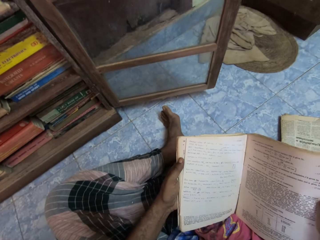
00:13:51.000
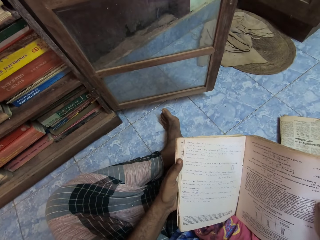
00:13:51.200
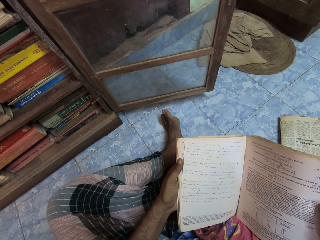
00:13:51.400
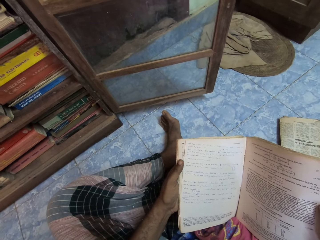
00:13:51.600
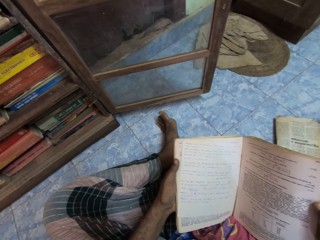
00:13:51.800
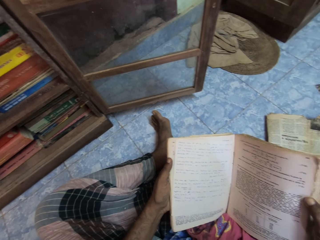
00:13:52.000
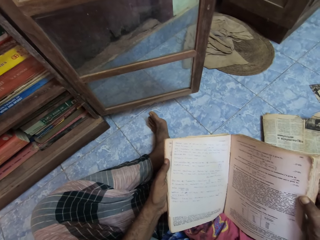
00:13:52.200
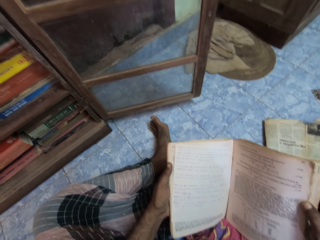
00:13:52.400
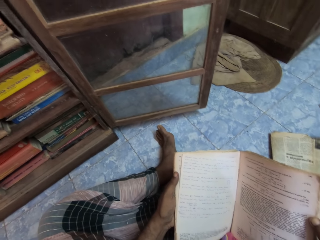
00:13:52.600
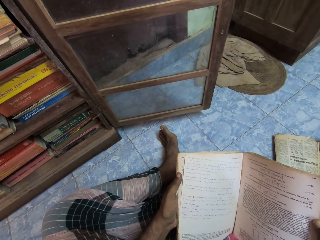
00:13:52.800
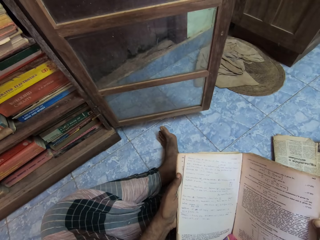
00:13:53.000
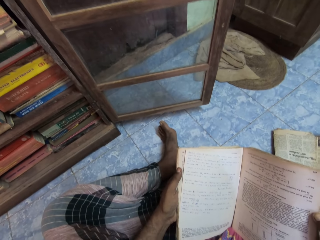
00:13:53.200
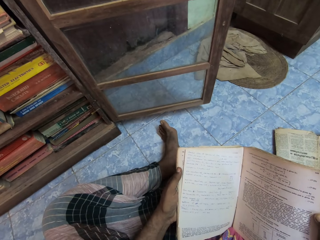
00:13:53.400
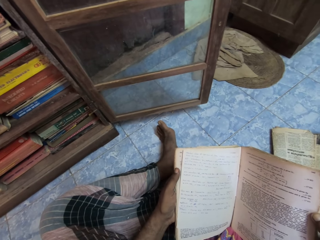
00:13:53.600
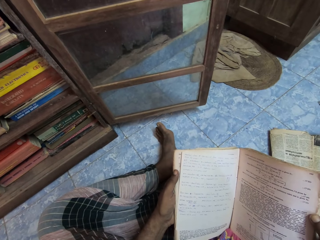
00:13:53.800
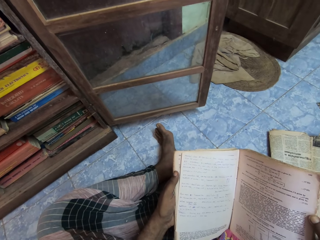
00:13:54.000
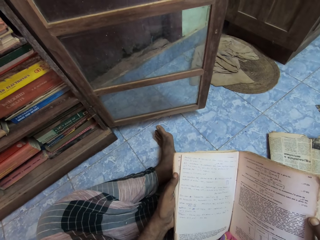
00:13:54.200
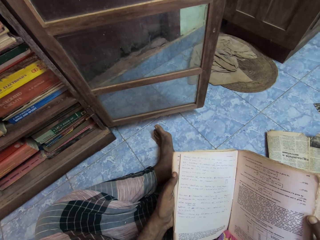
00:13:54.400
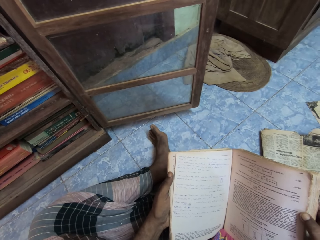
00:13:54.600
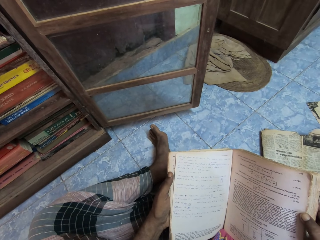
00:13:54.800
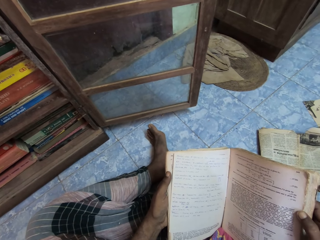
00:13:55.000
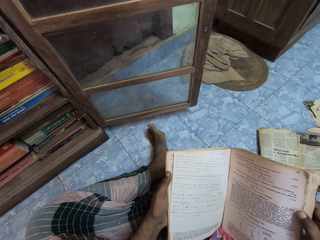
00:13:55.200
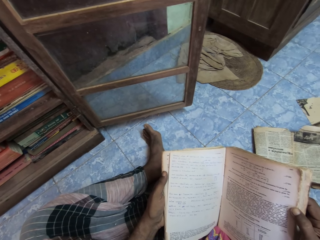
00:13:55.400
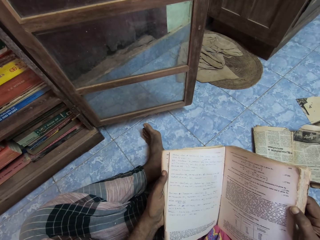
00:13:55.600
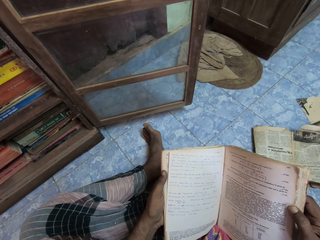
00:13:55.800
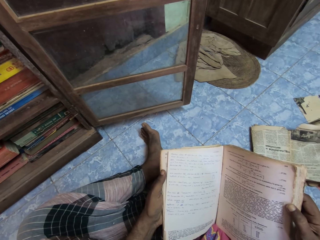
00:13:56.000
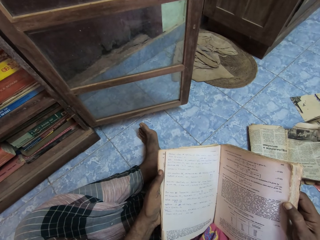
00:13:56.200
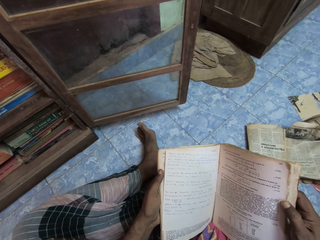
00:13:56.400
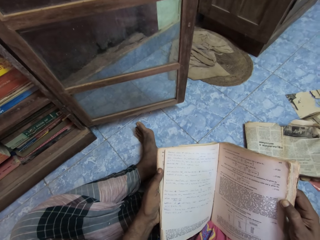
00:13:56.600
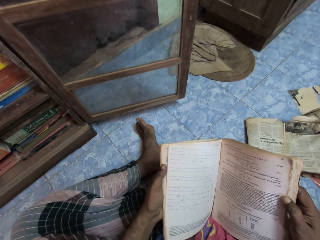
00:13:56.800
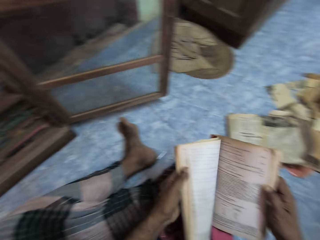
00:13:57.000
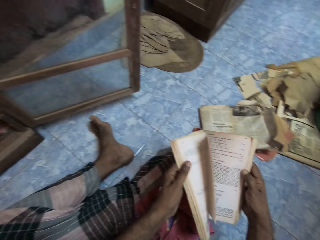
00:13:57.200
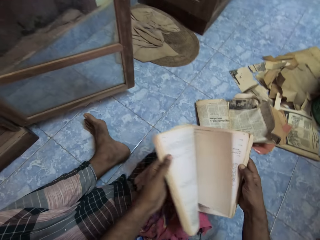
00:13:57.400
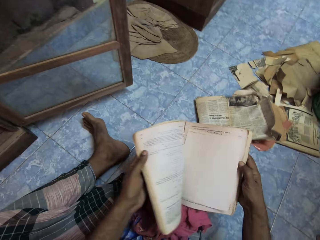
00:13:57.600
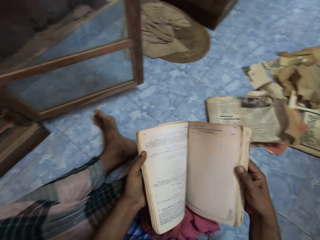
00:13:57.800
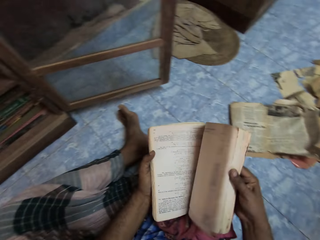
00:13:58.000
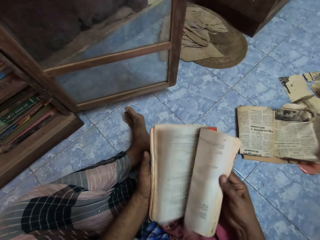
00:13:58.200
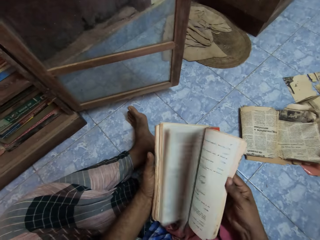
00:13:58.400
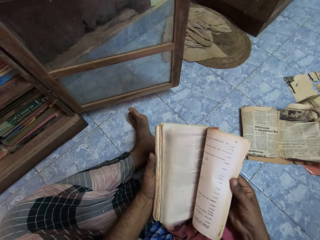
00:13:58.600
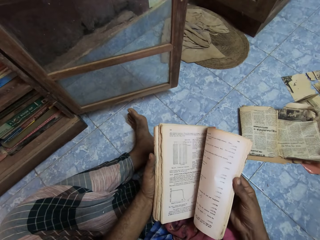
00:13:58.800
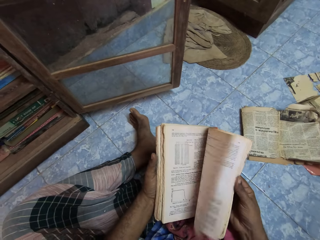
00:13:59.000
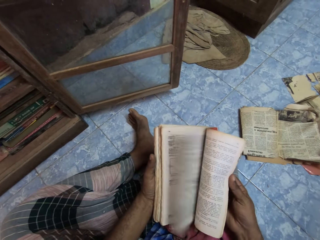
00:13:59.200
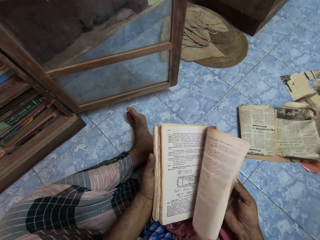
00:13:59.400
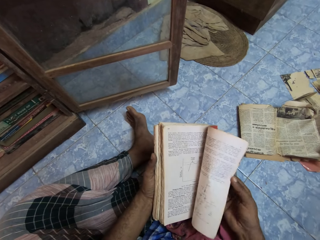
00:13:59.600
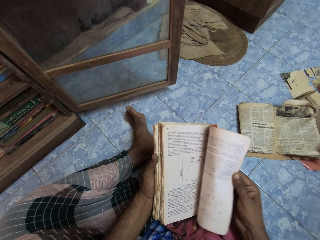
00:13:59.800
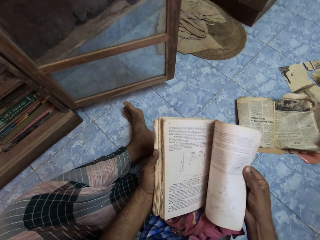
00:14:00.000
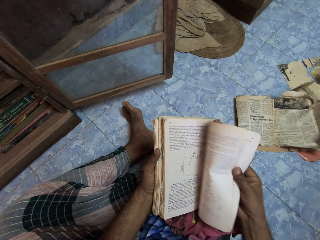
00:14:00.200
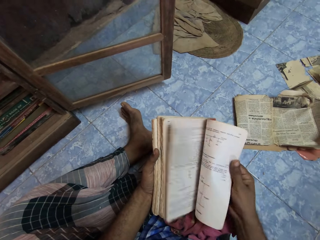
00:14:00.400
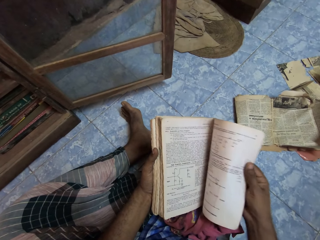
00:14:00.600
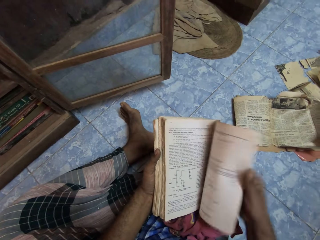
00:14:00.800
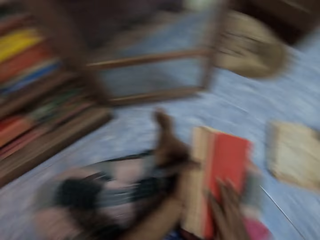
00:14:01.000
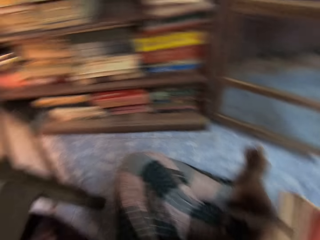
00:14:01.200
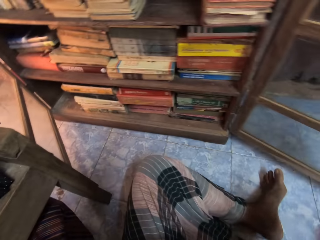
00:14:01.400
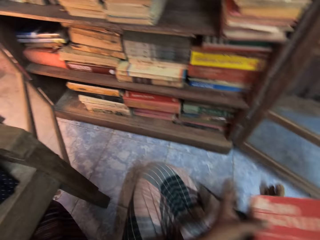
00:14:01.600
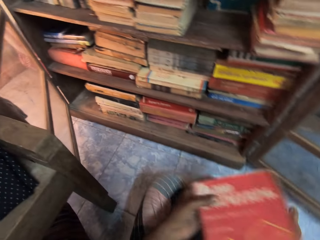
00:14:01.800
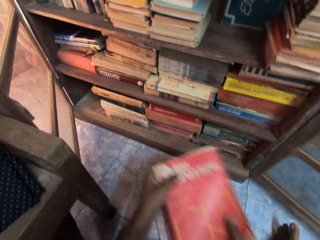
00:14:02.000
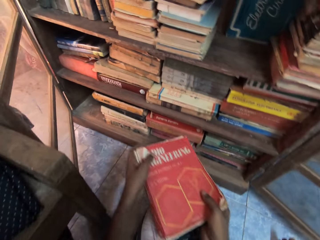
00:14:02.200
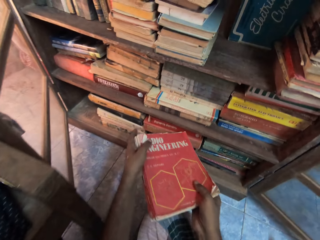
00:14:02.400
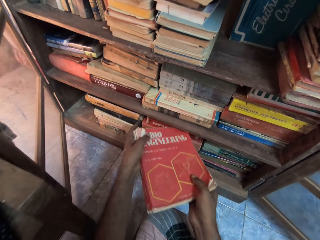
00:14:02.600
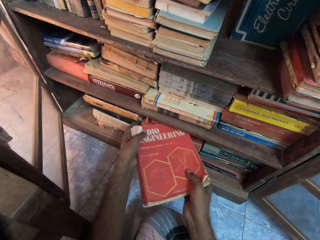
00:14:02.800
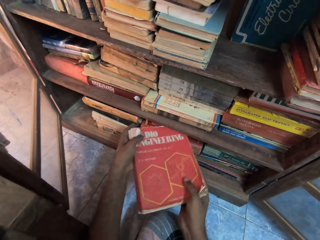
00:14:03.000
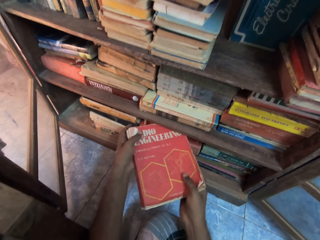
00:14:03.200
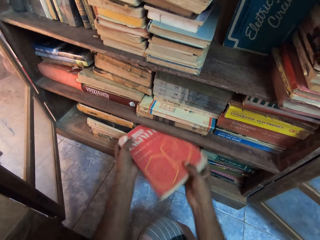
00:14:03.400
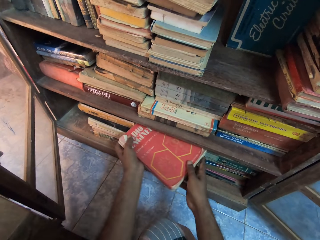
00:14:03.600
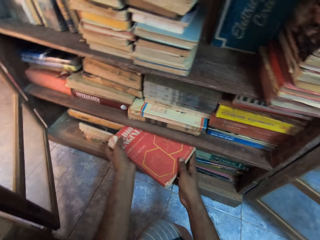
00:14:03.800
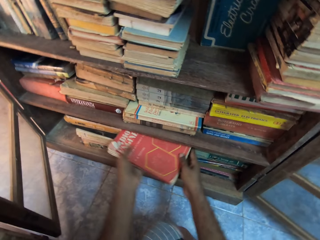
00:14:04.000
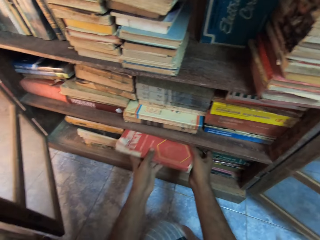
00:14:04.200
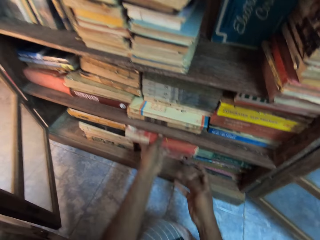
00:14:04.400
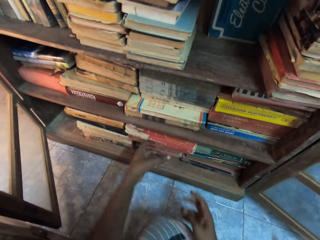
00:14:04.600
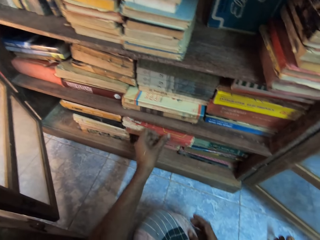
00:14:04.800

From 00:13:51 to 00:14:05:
The camera wearer flips a page of the book in her right hand with her left hand. She opens the book. She flips some pages of the book in her right hand with her left hand. She closes the book in her left hand with her right hand. She holds the book. She places the book on the book on the shelf with both hands.

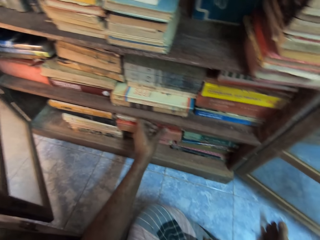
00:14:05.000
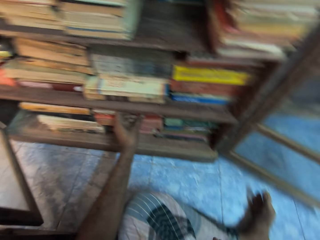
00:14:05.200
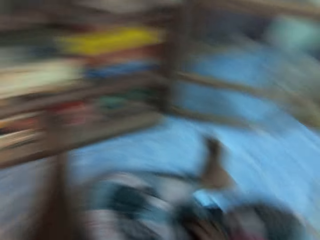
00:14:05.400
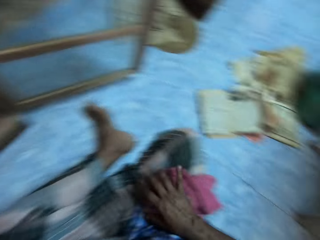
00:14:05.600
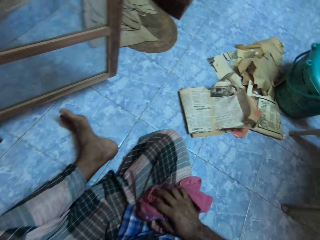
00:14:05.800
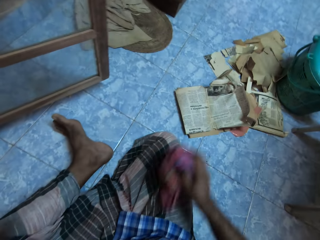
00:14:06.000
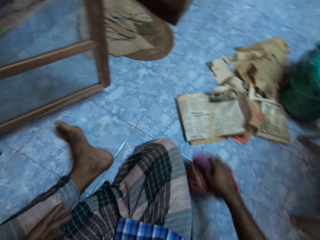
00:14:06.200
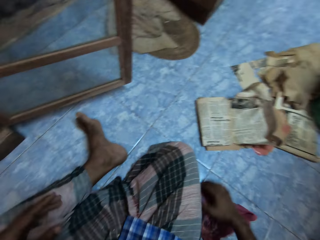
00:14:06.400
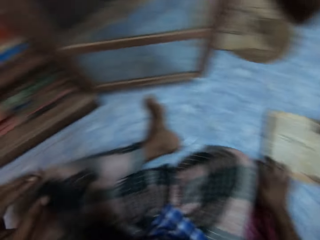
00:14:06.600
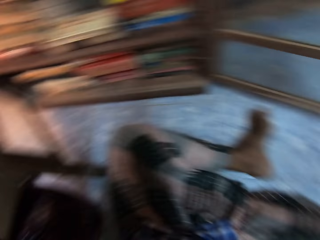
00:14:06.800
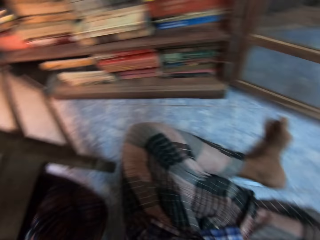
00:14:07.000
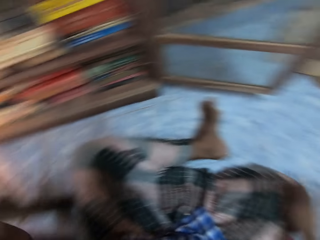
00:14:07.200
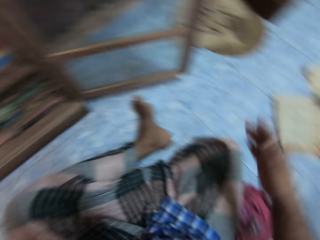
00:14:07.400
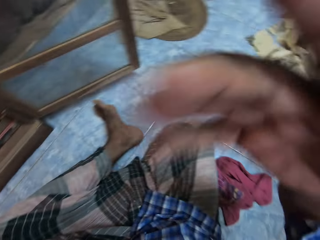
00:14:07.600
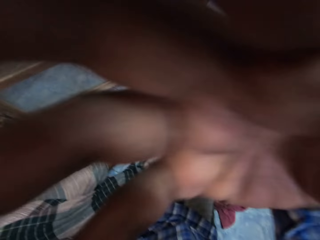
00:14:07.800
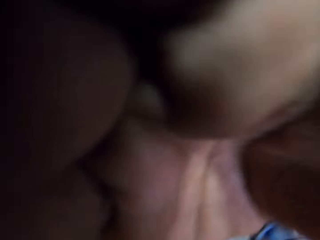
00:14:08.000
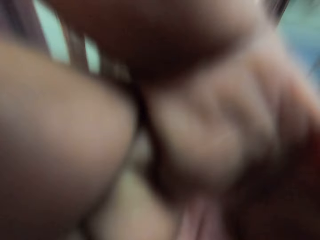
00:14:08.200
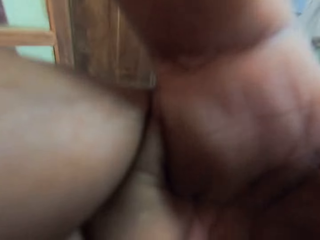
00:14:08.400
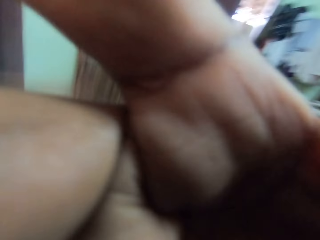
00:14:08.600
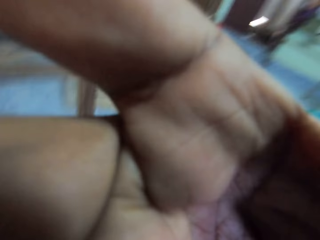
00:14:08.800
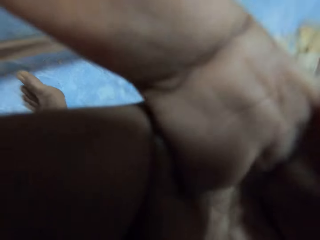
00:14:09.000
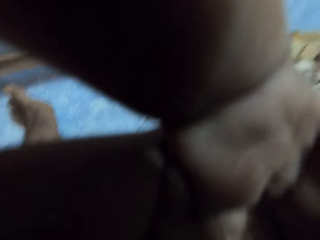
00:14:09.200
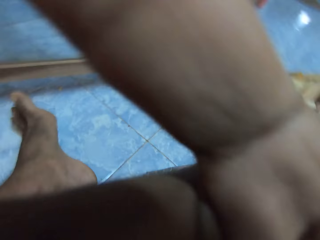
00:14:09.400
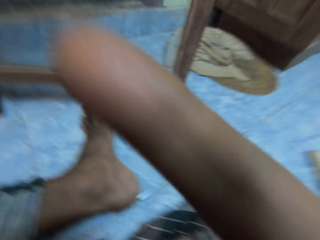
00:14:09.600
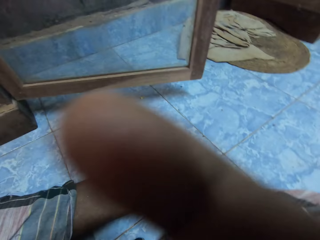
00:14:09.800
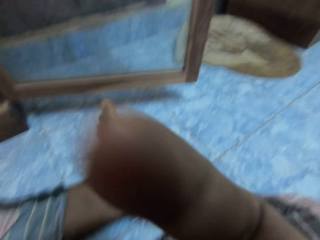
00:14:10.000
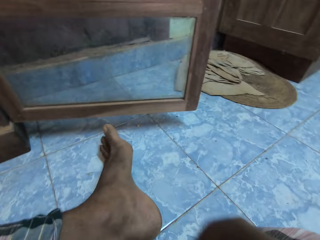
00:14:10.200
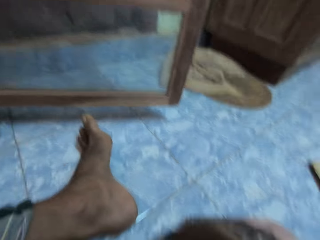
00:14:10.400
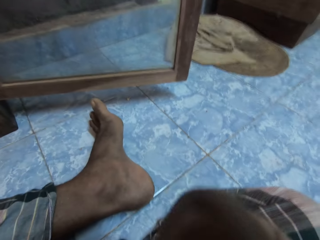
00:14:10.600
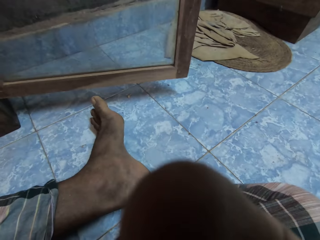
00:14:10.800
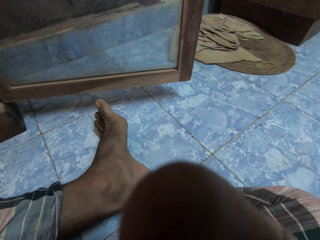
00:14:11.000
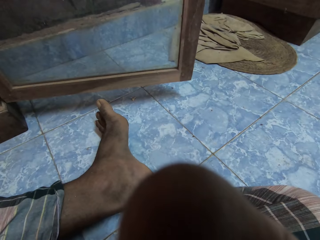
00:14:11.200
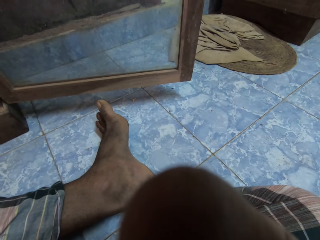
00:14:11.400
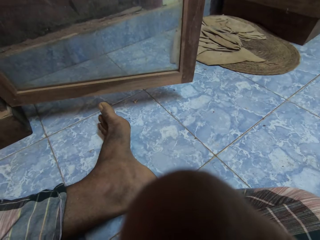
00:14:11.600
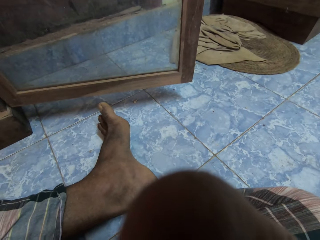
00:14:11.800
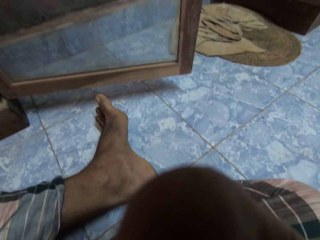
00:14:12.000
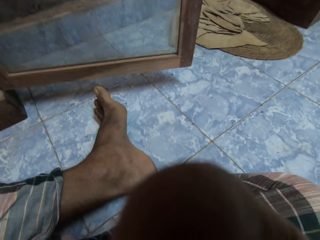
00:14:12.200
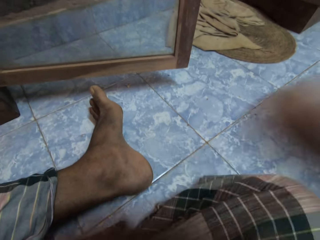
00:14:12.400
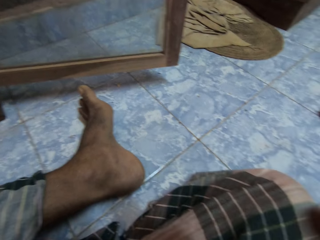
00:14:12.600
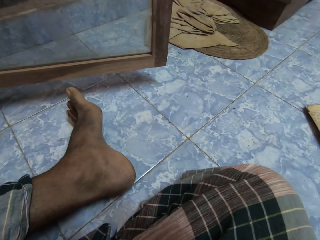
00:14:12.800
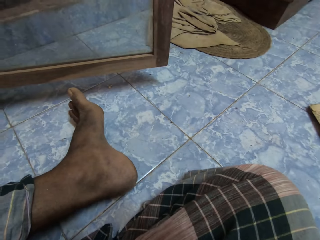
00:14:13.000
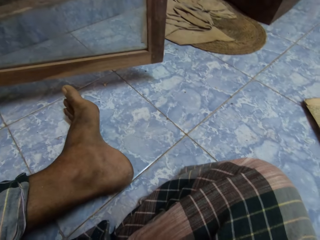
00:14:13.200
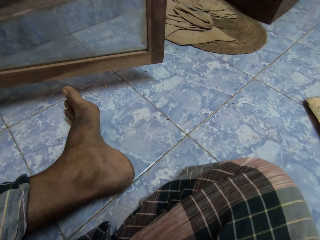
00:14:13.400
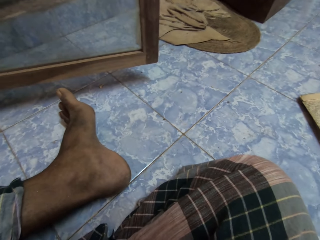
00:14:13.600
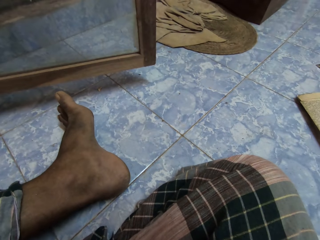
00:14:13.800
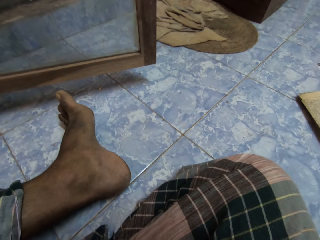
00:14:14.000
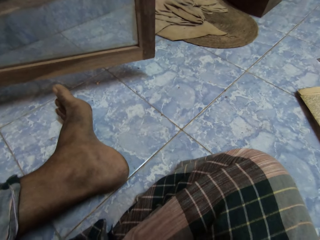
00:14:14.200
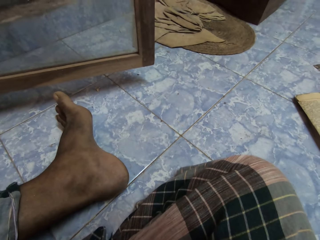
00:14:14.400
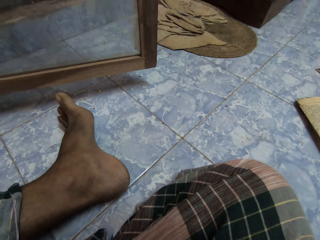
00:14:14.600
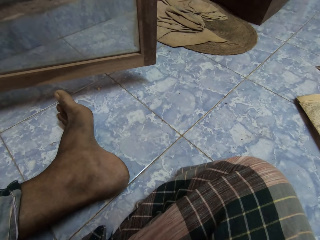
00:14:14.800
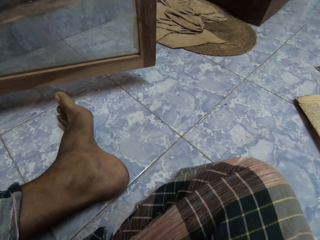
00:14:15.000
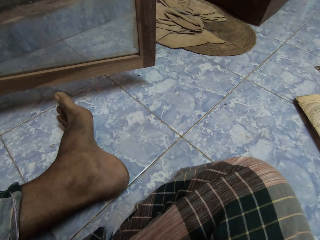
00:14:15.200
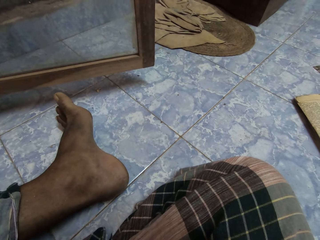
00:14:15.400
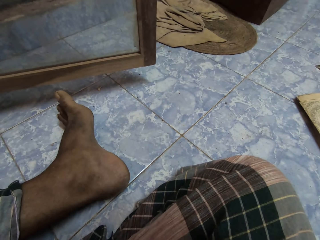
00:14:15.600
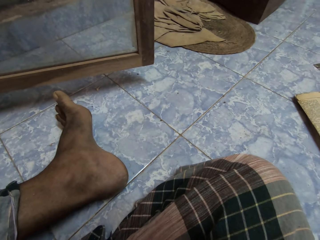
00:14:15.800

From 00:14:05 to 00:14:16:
The camera wearer moves the book on the book on the shelf with her left hand. She places her right hand on the piece of cloth on her right leg. She takes the piece of cloth from her right leg with her right hand. She places the piece of cloth on the floor with her right hand. She adjusts a camera on her head with her left hand. She looks at the books on the cabinet. She lifts the hand. She adjusts the camera on her head with her right hand. She looks at the hand. She looks at the floor.
